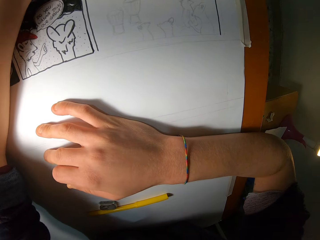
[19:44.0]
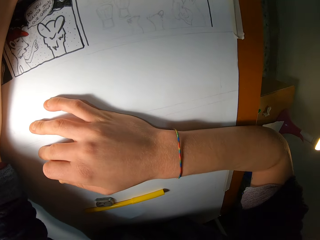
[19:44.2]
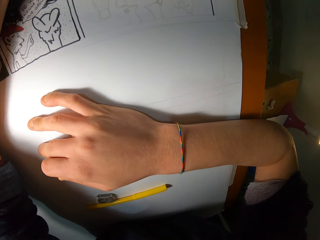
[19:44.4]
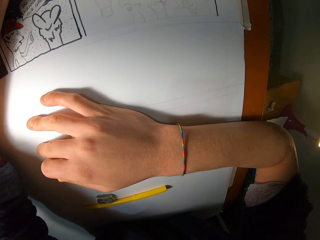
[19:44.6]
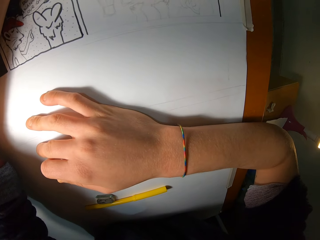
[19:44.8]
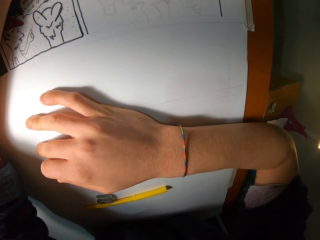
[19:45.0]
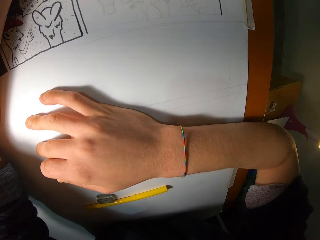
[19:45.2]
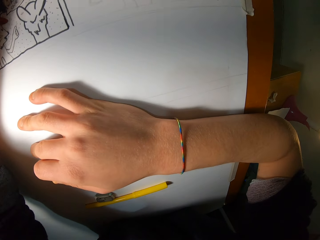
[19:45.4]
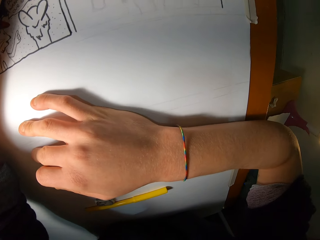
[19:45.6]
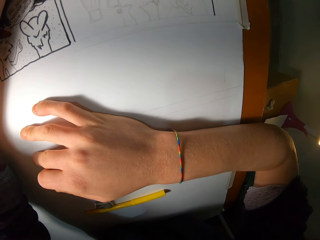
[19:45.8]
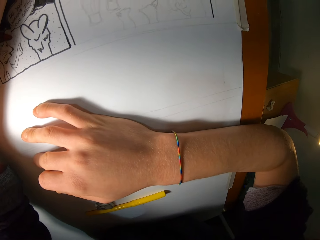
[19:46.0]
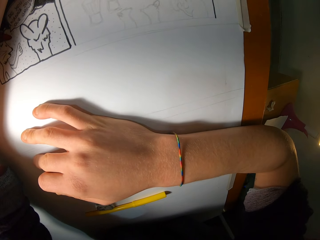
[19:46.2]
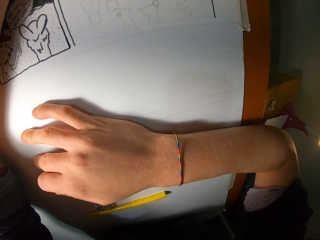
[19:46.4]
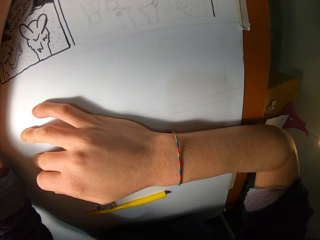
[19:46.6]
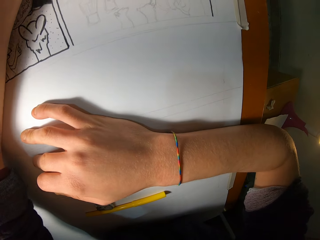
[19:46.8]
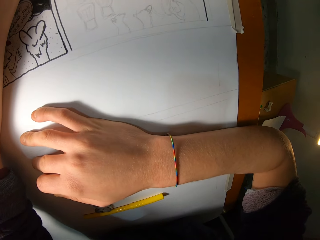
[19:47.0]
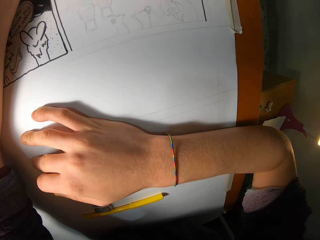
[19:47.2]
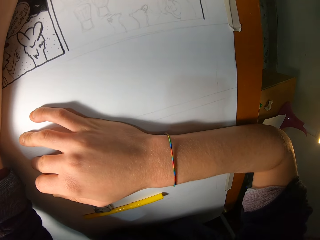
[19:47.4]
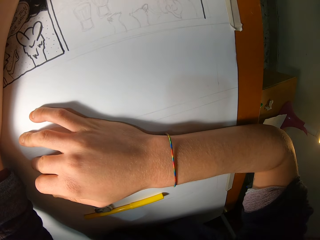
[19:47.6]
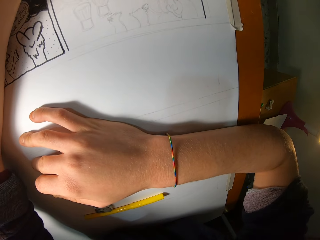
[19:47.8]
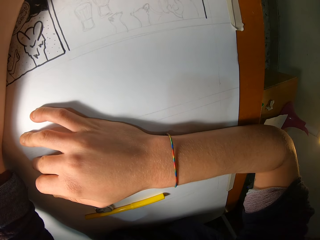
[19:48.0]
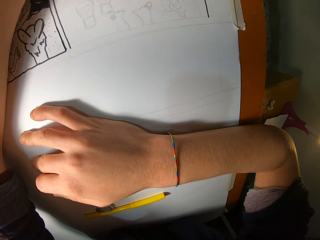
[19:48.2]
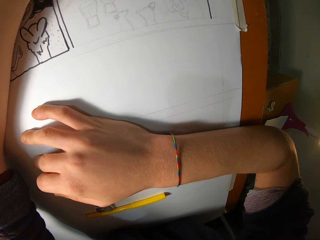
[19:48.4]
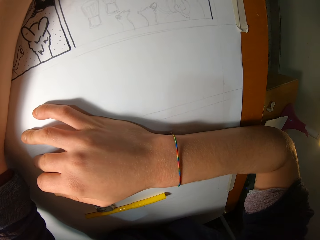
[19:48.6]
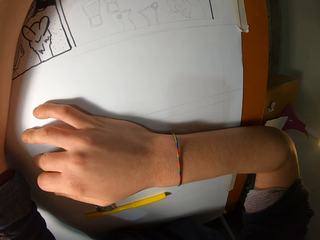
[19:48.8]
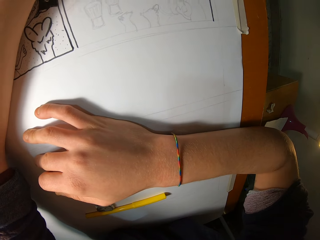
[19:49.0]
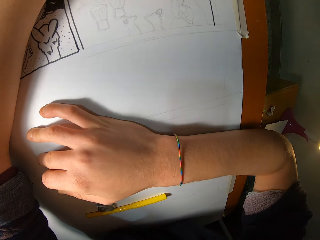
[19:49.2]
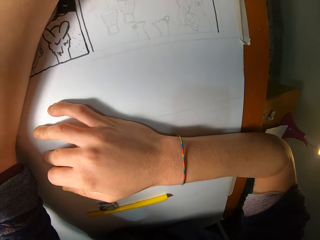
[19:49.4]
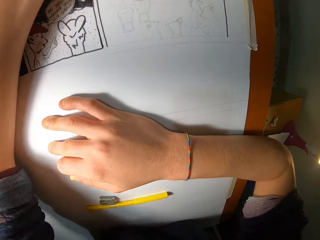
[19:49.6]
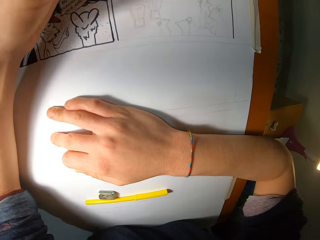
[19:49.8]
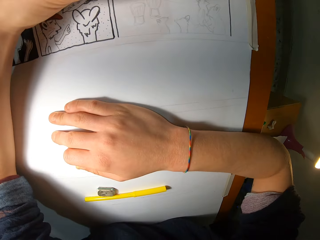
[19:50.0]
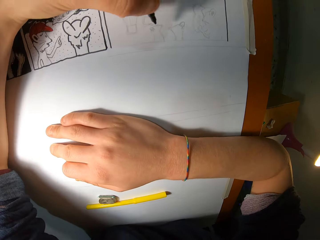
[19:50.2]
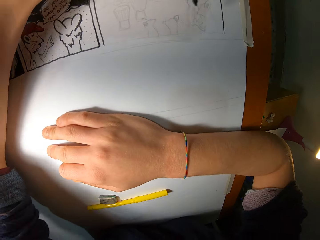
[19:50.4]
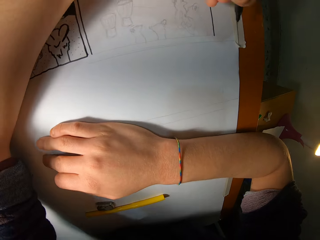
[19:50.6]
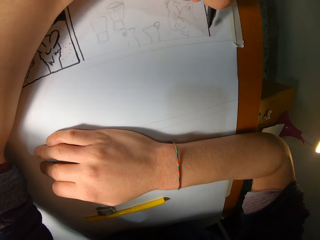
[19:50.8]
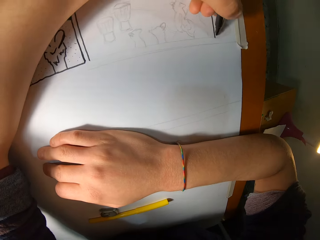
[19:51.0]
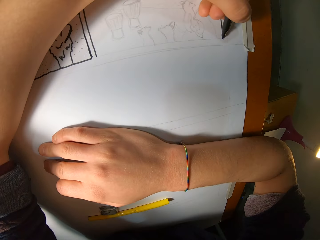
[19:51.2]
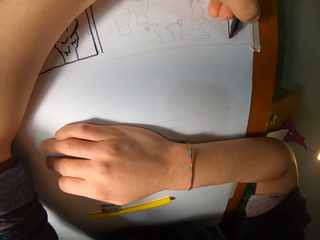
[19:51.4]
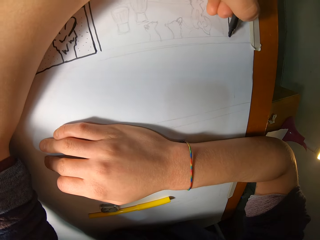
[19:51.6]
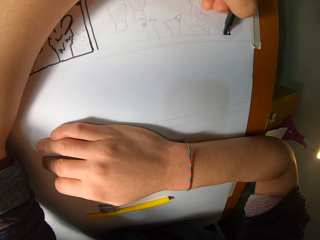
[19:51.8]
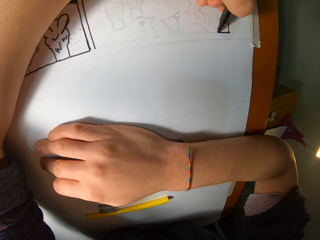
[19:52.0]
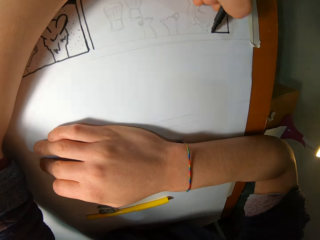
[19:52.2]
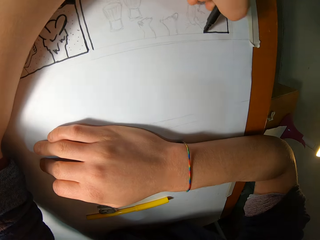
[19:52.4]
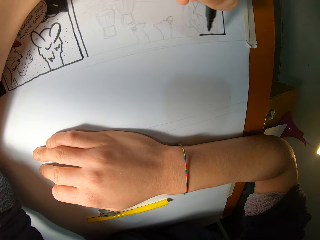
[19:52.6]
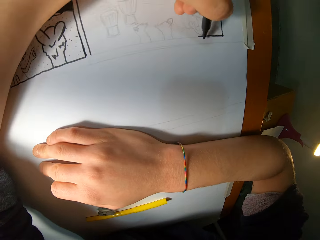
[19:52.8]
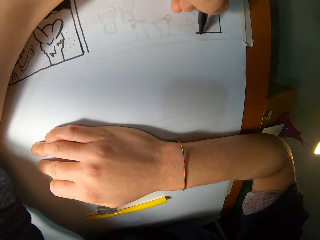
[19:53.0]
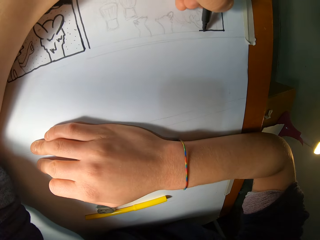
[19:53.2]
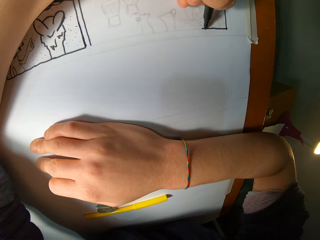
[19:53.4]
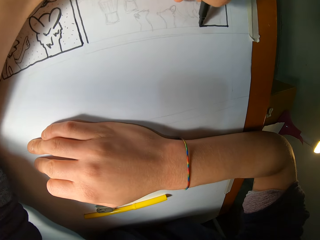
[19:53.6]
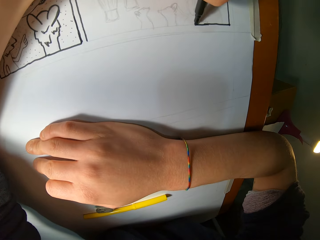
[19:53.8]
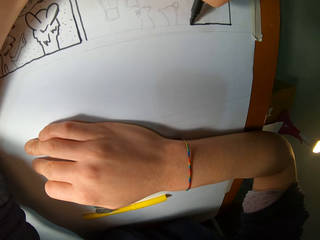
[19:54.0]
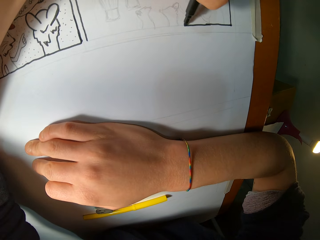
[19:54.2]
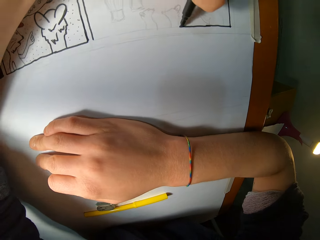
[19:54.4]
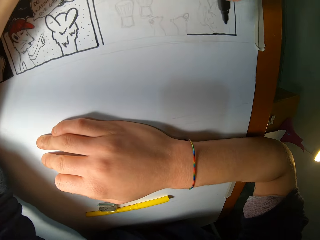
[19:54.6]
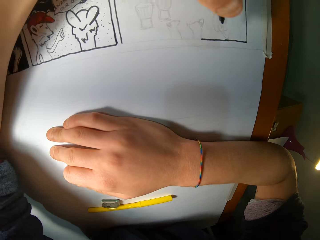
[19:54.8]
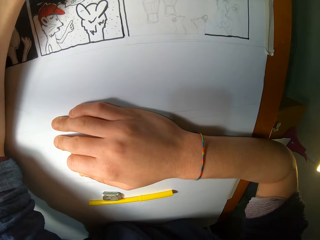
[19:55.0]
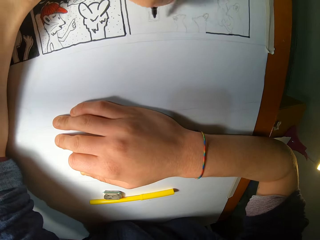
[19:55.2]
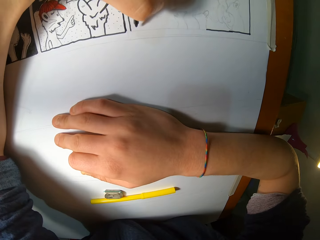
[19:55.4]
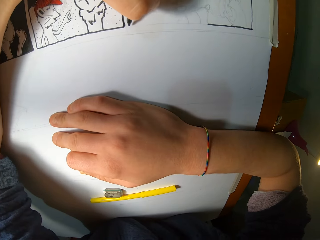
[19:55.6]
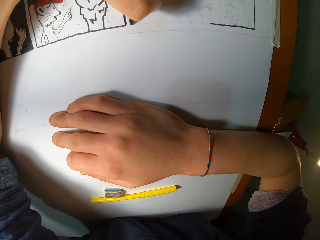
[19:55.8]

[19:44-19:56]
The camera wearer traces on the paper with the marker in his left hand.

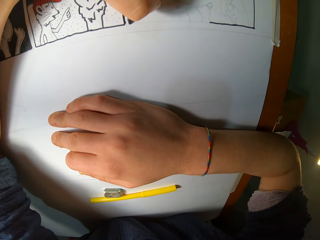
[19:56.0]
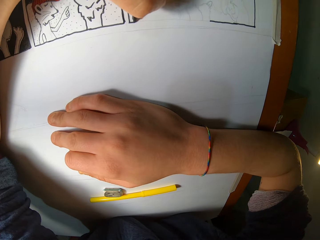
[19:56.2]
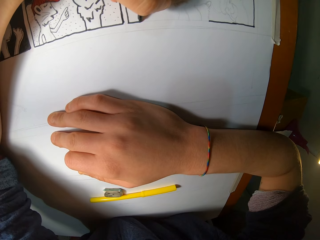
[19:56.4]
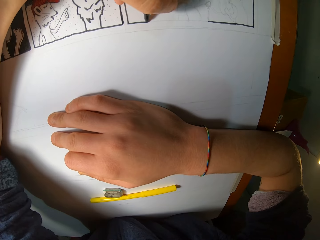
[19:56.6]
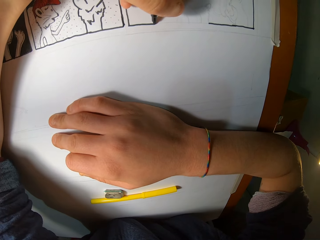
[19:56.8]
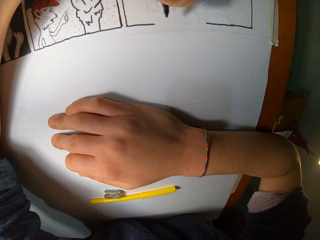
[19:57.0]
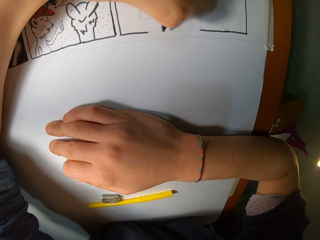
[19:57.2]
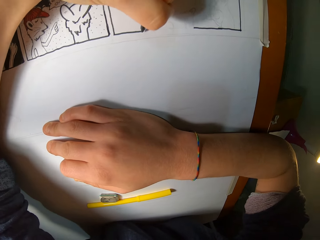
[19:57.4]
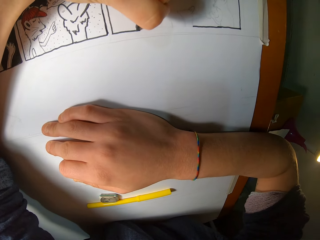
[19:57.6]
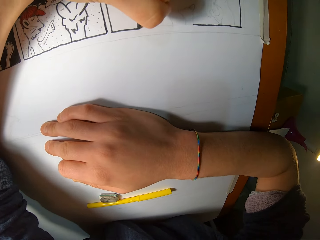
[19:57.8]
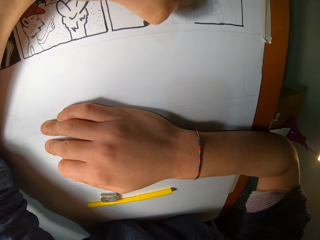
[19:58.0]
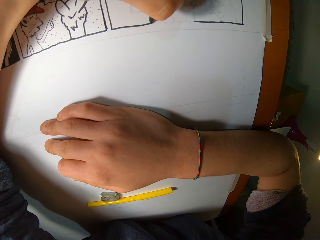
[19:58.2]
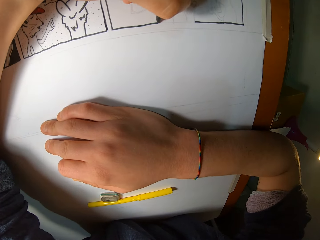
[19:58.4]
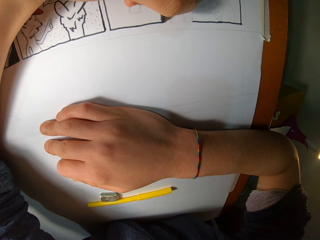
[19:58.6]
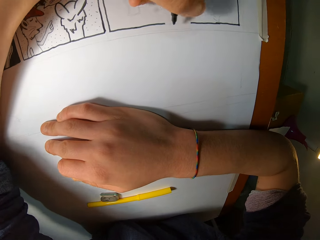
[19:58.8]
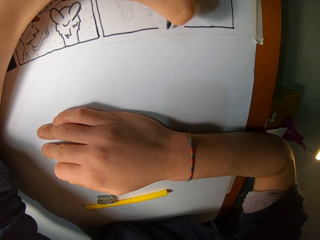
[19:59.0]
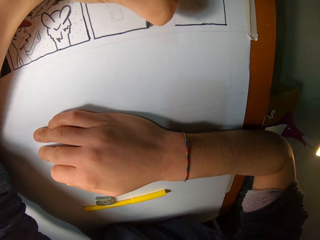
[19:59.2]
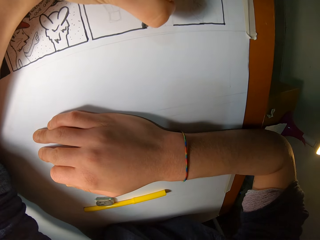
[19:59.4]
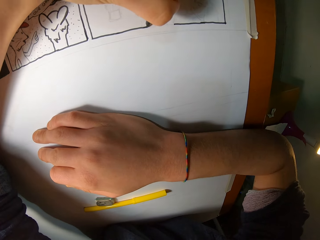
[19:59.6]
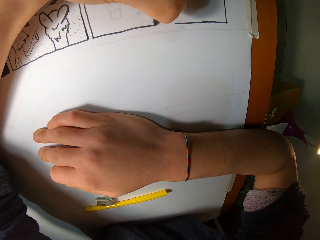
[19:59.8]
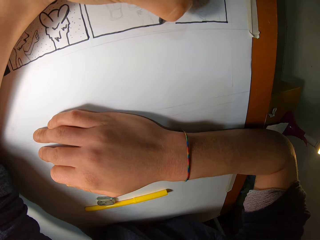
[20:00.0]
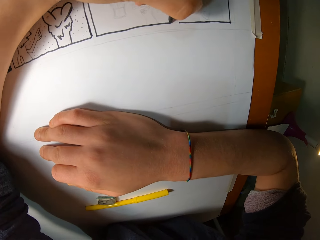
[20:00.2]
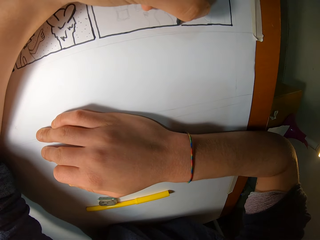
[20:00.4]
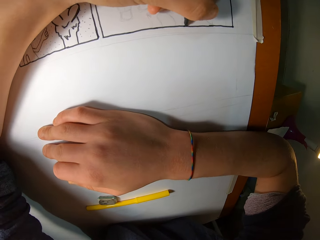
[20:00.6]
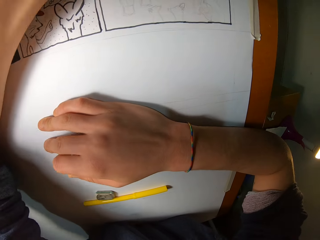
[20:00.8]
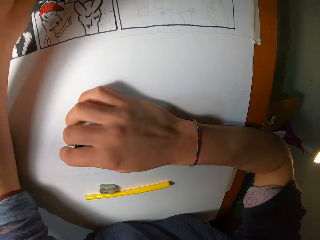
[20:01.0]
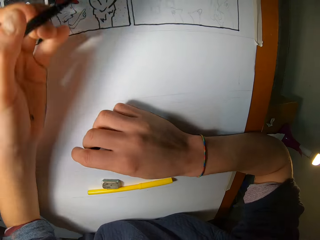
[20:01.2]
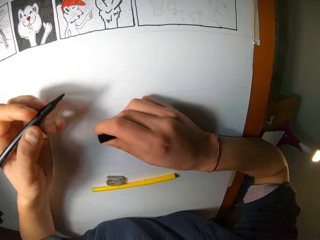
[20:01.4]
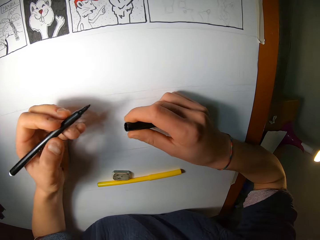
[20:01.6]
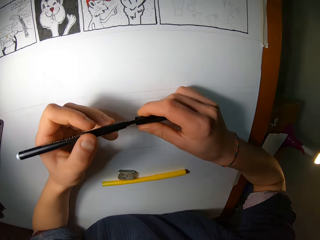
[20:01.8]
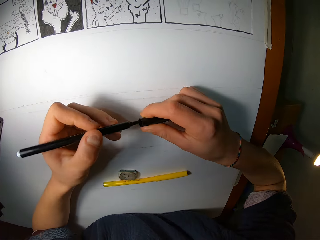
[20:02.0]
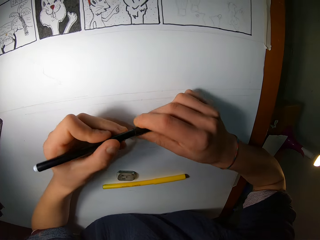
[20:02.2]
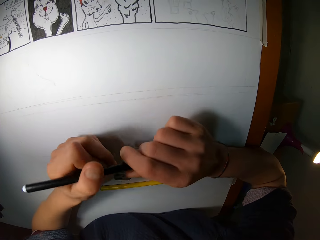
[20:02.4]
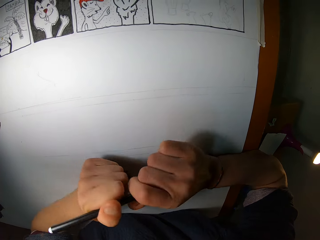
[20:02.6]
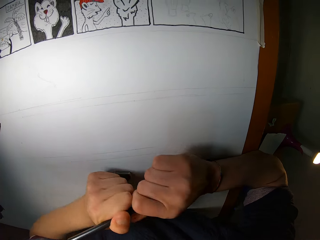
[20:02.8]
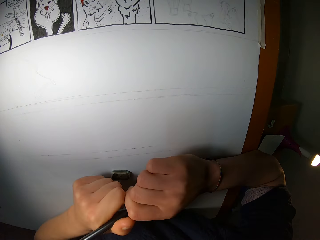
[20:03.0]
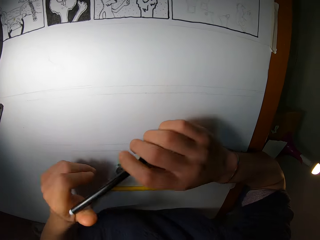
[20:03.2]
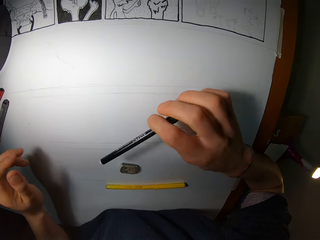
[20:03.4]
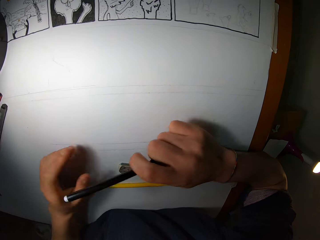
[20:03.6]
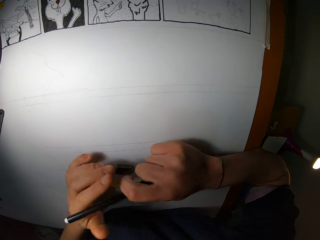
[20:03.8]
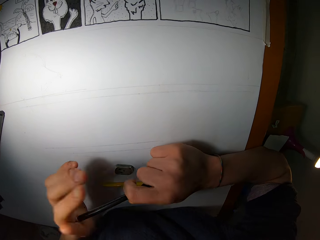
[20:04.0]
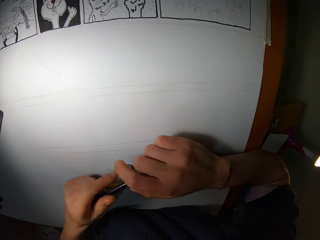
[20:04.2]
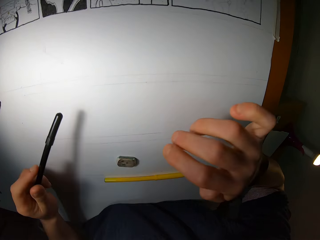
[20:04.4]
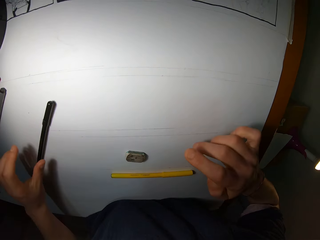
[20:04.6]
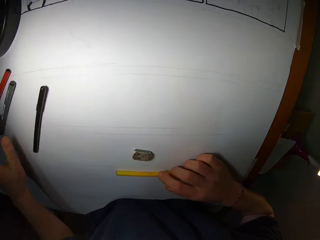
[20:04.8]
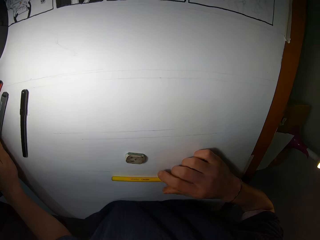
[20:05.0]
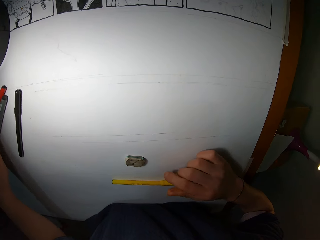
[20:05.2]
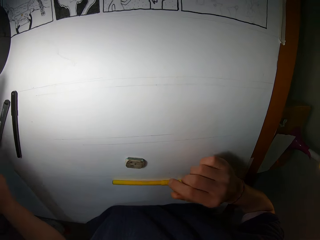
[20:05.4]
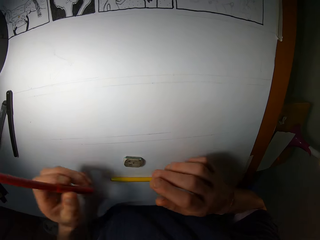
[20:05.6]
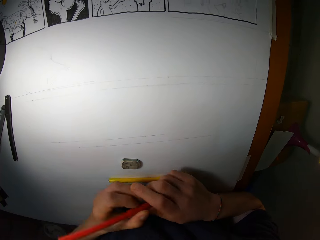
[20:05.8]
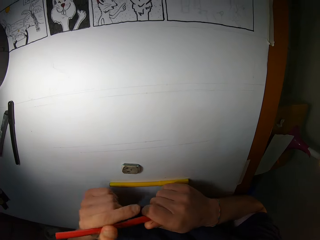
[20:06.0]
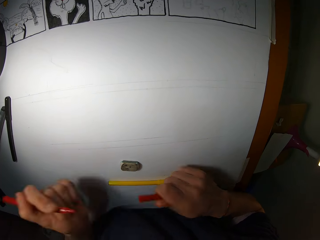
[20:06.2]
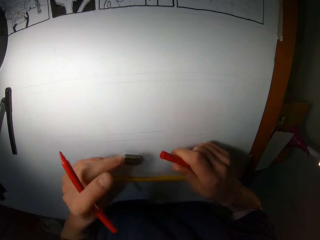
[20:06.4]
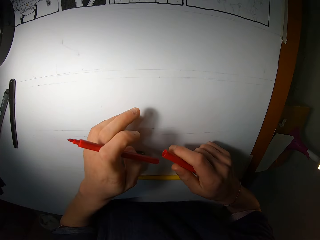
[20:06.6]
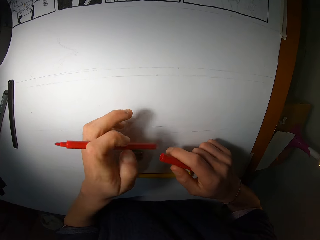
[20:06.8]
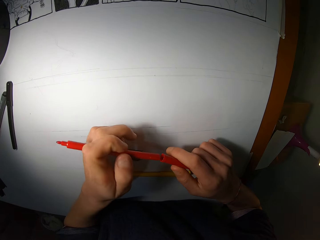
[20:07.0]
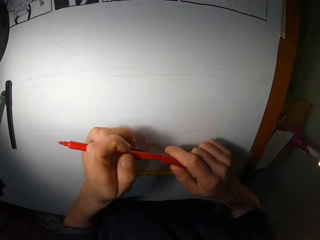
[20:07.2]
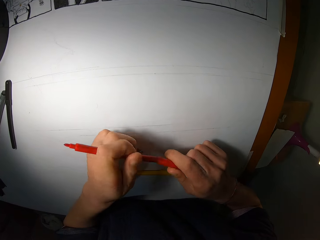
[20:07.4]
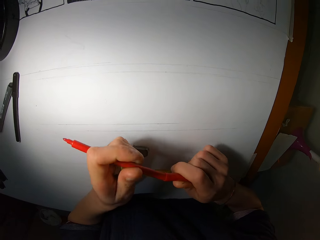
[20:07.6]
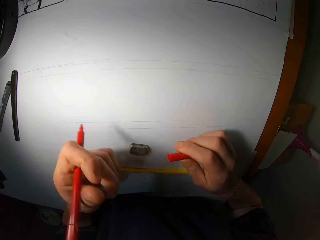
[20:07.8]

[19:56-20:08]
The camera wearer holds the pen or marker. He closes the marker with the marker cap with both hands. He passes the marker from his right hand to his left hand. He drops the marker on the paper with his left hand. He picks the marker from the paper with his left hand. He opens the pen. He holds the lid with his right hand. He puts the lid on the pen.
